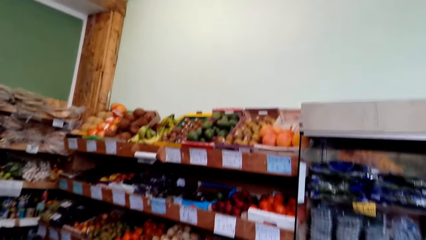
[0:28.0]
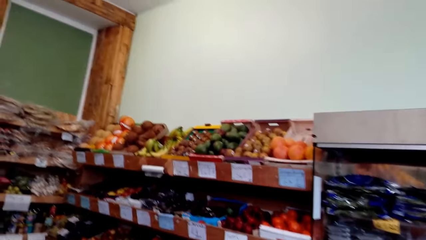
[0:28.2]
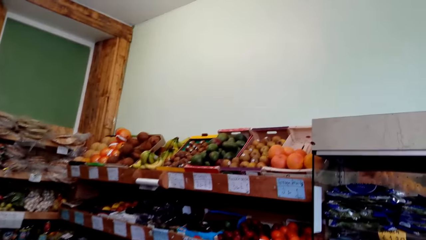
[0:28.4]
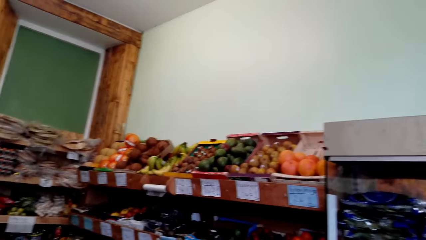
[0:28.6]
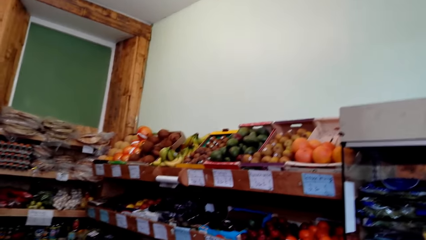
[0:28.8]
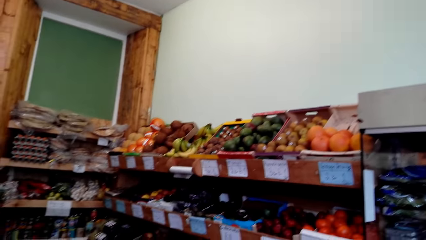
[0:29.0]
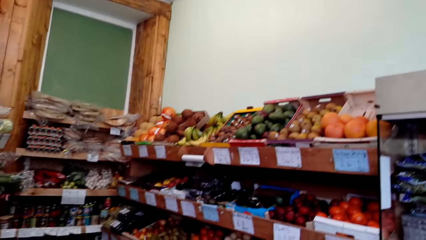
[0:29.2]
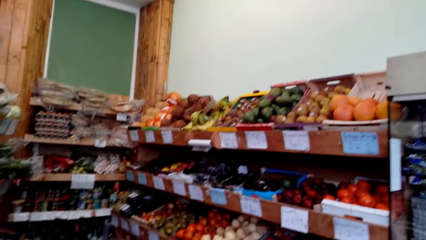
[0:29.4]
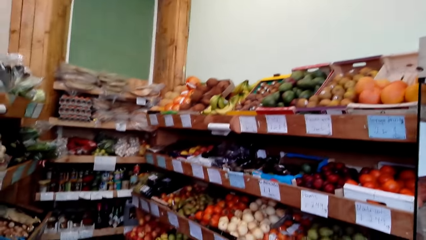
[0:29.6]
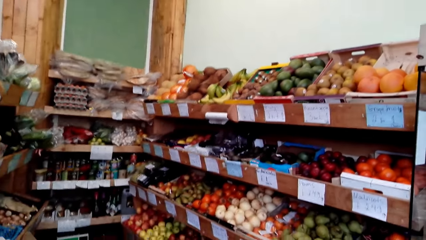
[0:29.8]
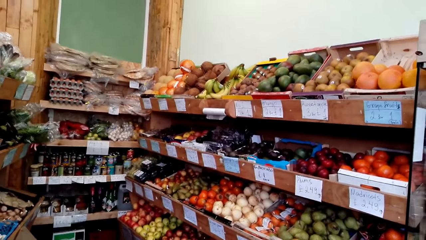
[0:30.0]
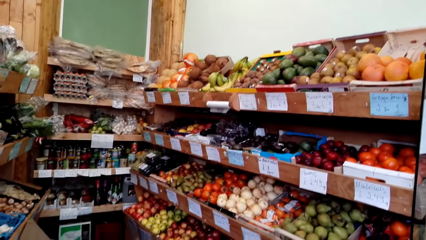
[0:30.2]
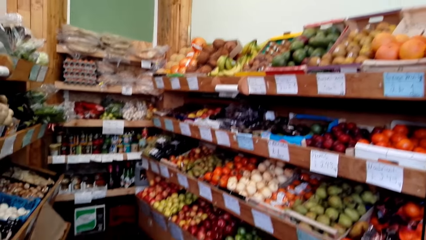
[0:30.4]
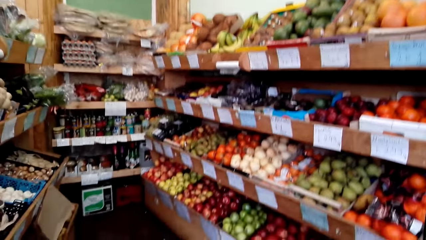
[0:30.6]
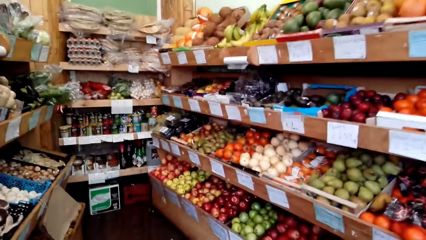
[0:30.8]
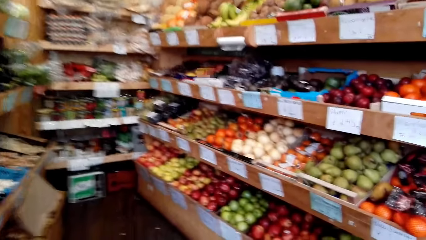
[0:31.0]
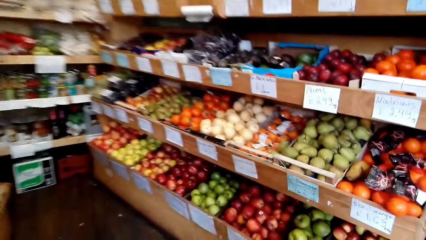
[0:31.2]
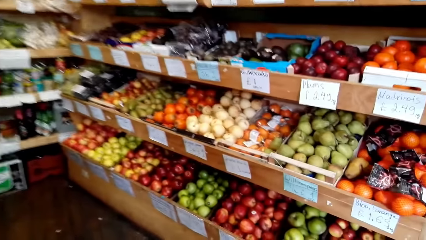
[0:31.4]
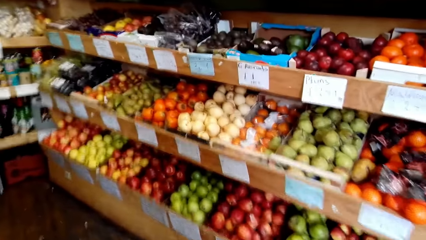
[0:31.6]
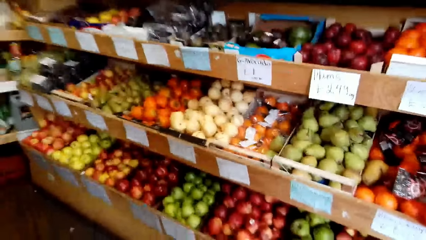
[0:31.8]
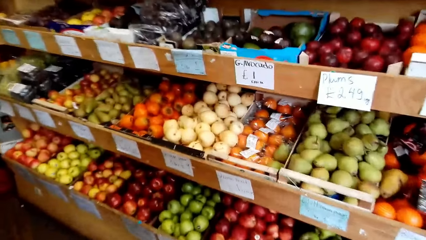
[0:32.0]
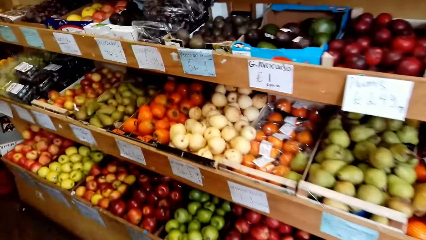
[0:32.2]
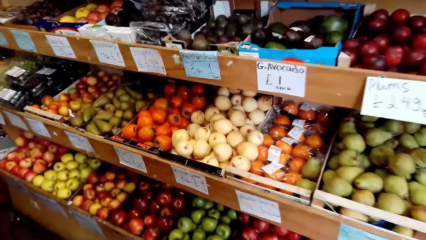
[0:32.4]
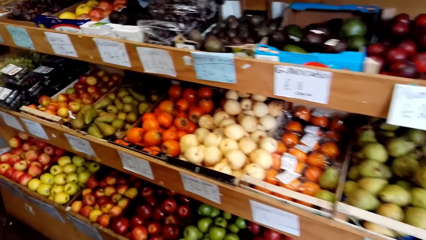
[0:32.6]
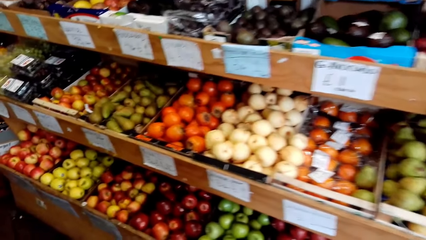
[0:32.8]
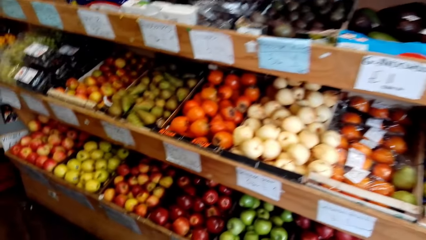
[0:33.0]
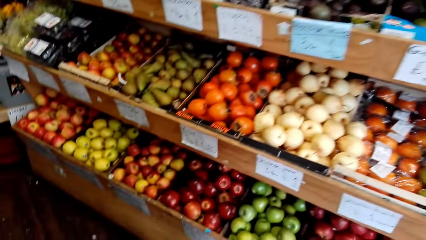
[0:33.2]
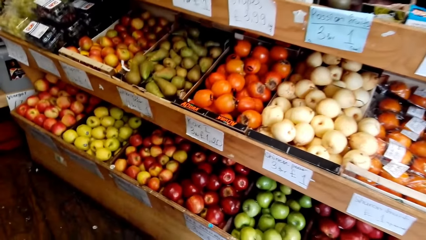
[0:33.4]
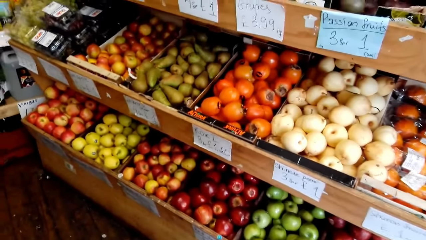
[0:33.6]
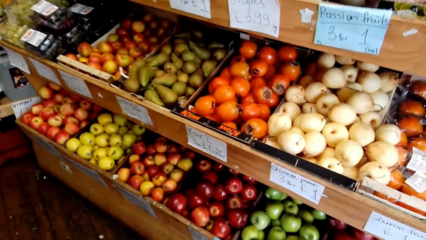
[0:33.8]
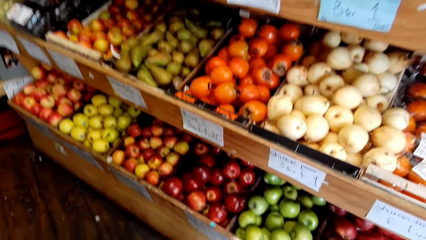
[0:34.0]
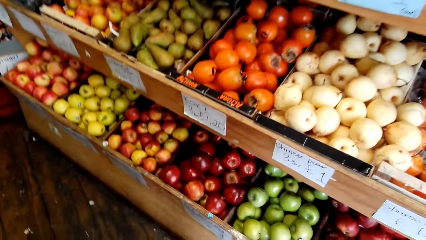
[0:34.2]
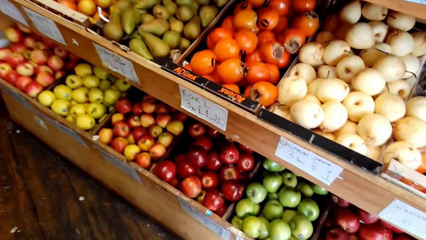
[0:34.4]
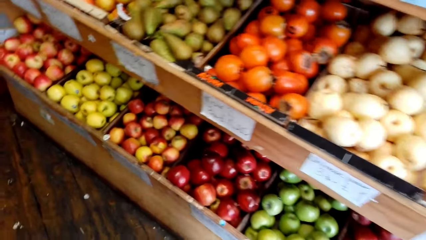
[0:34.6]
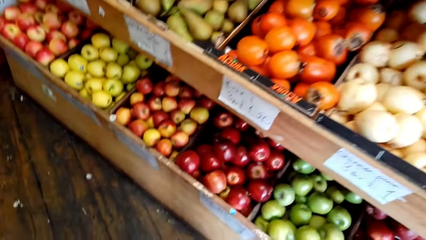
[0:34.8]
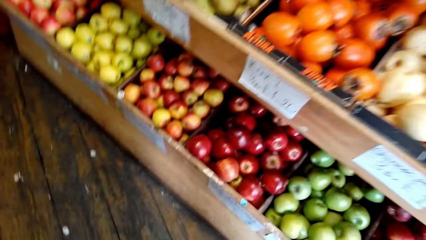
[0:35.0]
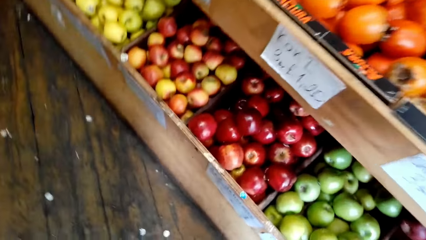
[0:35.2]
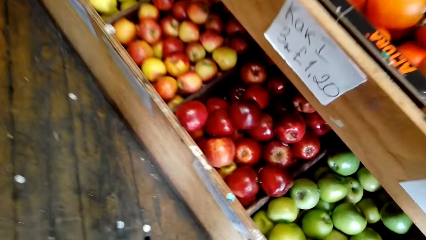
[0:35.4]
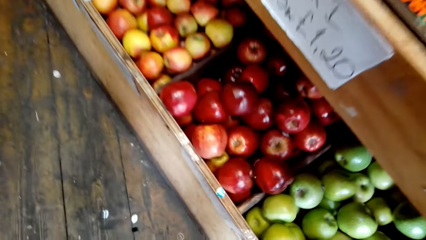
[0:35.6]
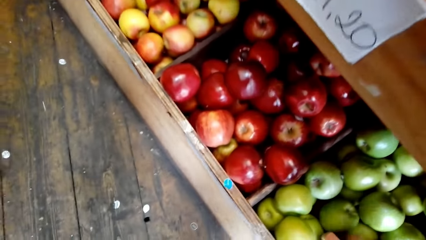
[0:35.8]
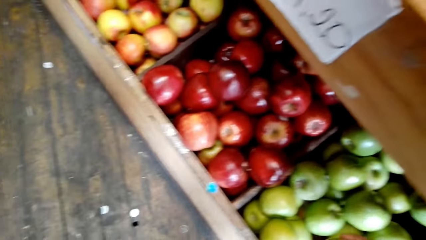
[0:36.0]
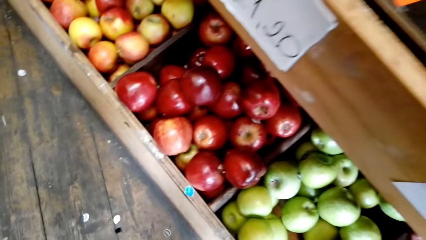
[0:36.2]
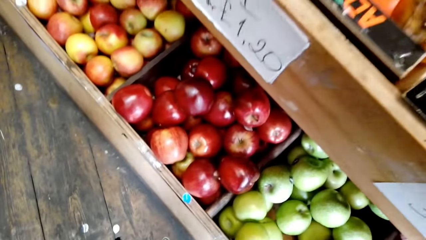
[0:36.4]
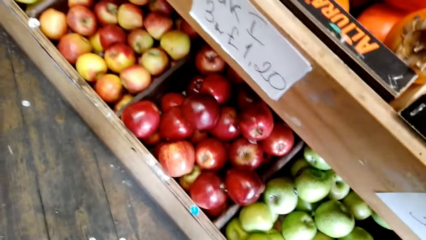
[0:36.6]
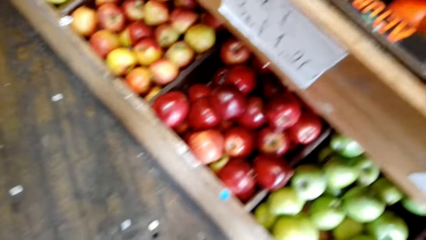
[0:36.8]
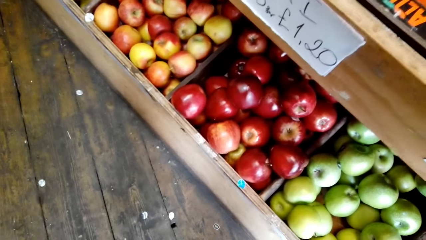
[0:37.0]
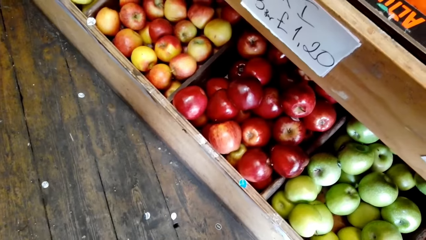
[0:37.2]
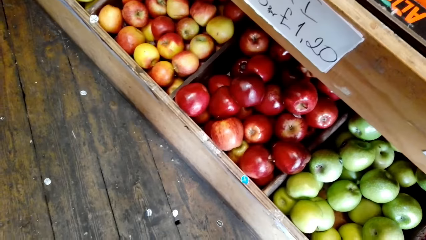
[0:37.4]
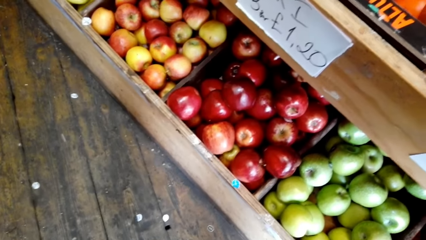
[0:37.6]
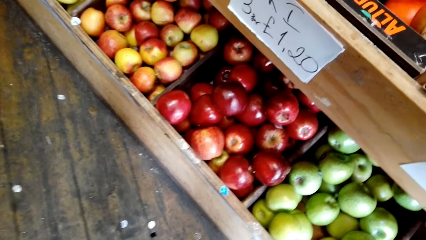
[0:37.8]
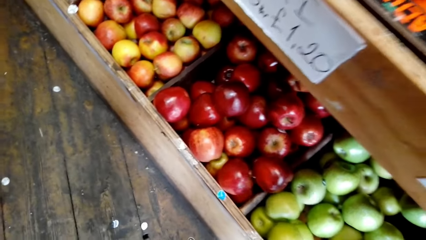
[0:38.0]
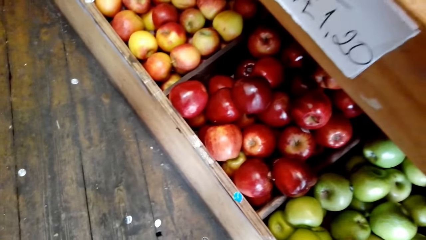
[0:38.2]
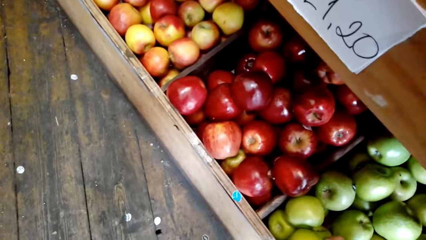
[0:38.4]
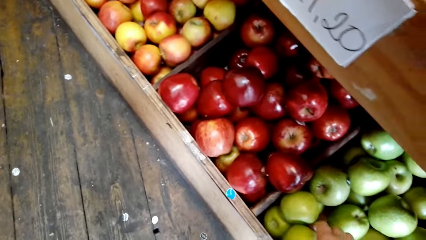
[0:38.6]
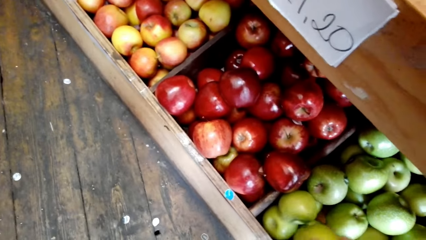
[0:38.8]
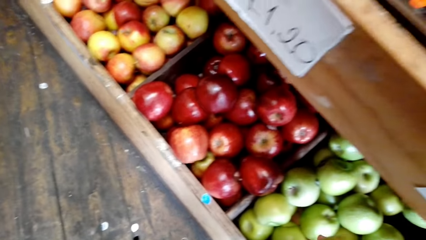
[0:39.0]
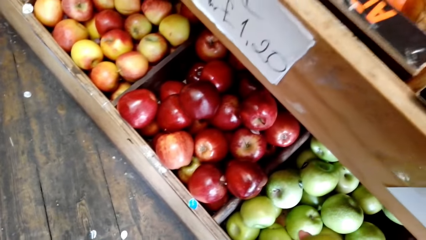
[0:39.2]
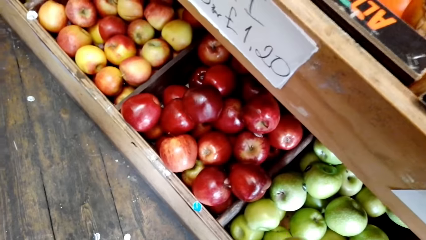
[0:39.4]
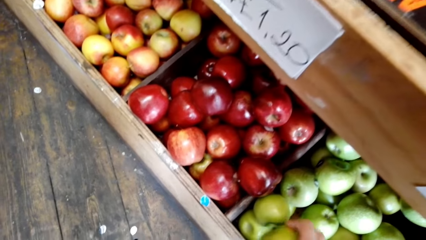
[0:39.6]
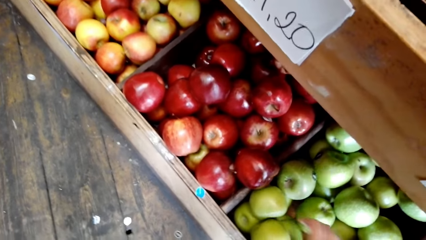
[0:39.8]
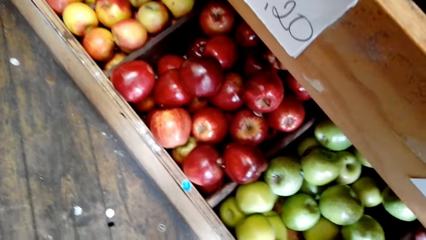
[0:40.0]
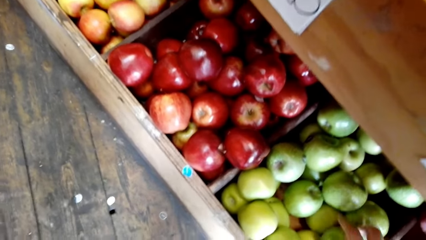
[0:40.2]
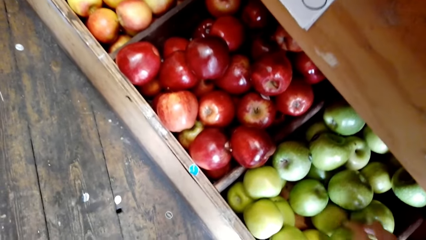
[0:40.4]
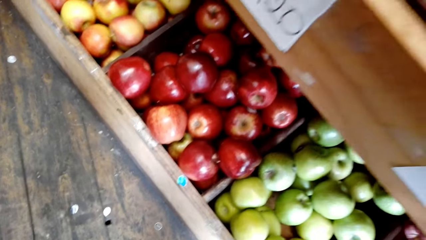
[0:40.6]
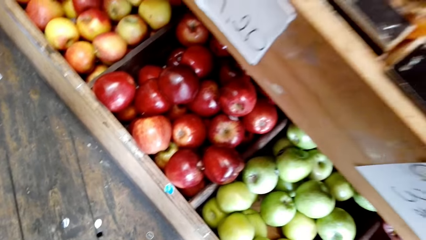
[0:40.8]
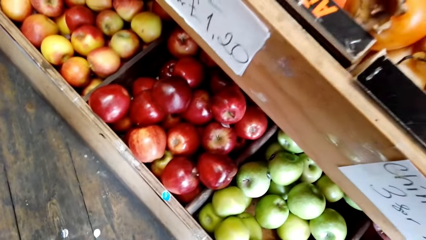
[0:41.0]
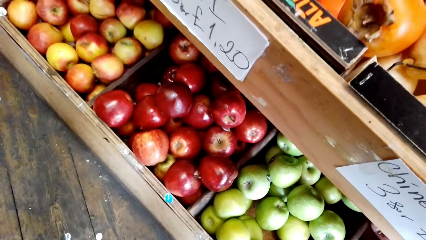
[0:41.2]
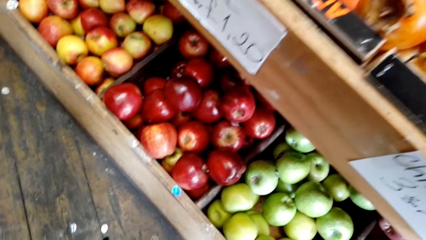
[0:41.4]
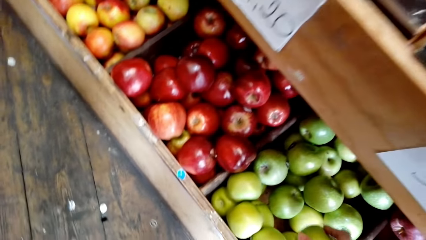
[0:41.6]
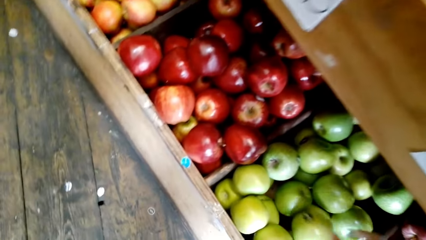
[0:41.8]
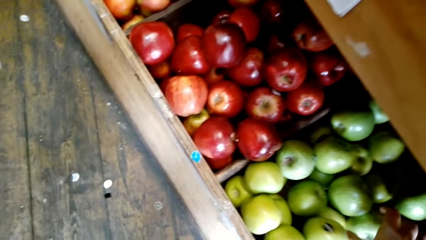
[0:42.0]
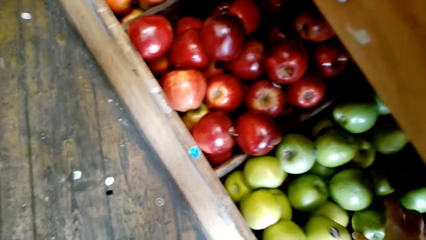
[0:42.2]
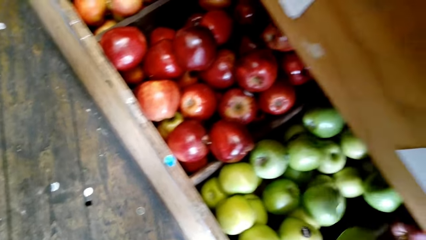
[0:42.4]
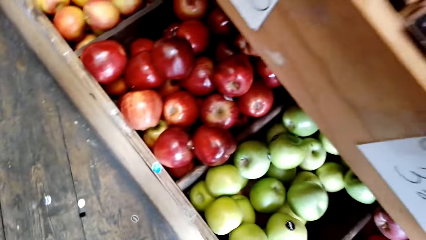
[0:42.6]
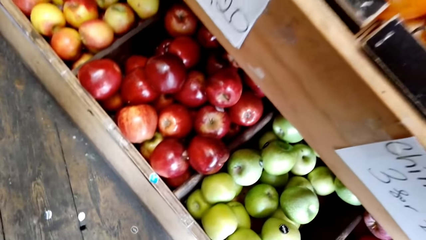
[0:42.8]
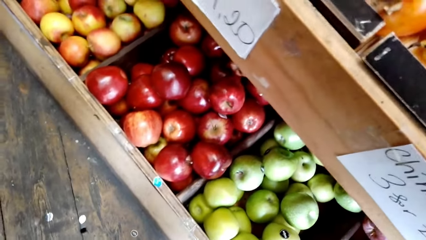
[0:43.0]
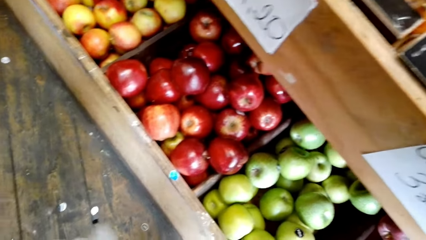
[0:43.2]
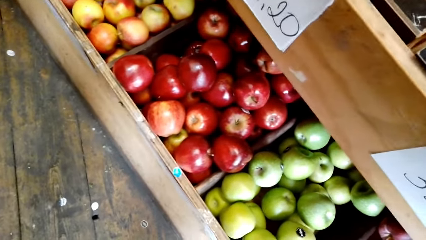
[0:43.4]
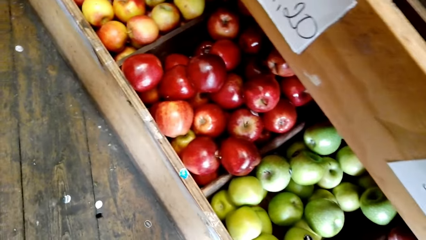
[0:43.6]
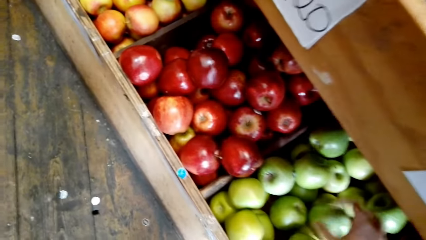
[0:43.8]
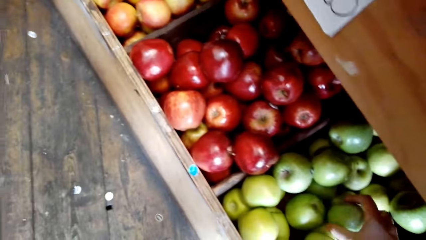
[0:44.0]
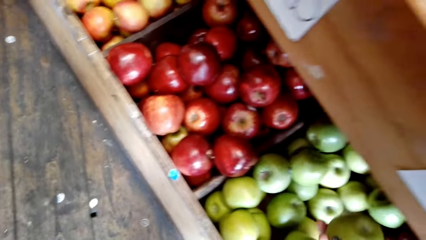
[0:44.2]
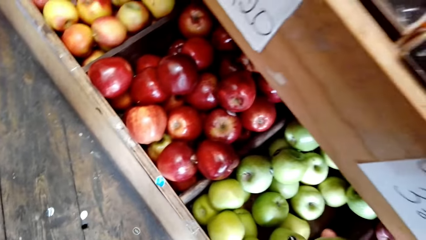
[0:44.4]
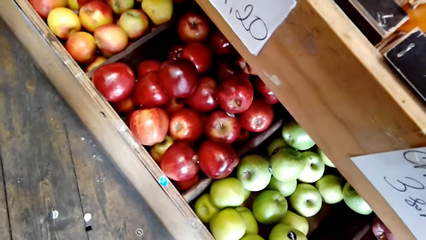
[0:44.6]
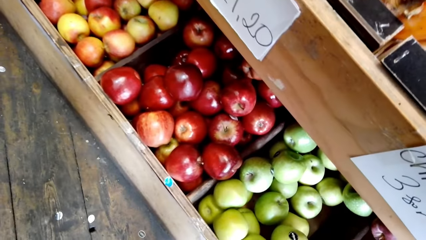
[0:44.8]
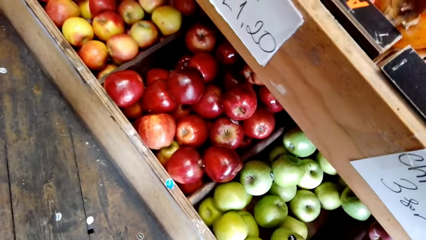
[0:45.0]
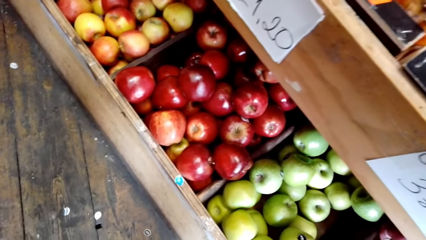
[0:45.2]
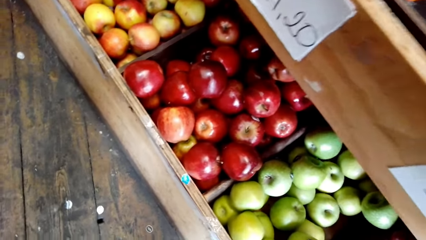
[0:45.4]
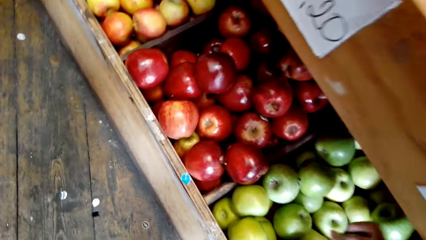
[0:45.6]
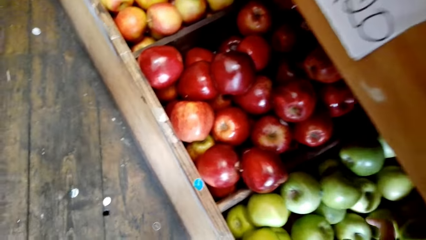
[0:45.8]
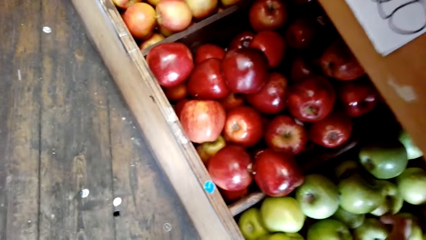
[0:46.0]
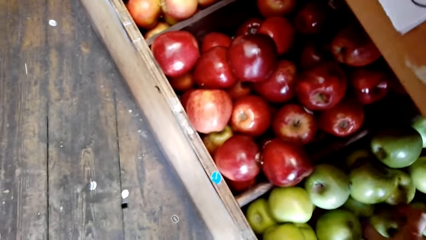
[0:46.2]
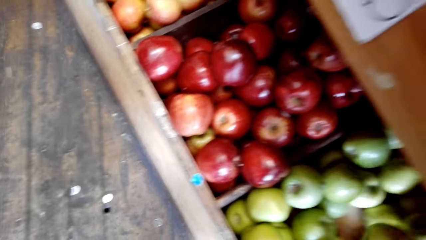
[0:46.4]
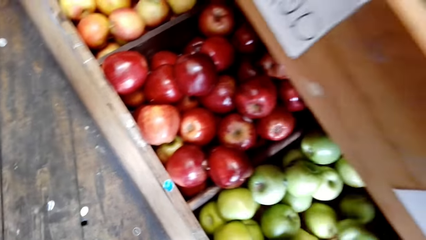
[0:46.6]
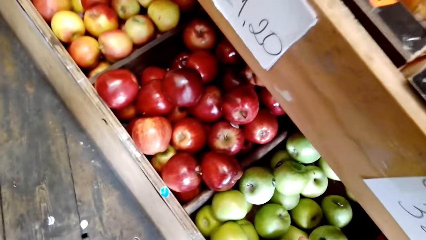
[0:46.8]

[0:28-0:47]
The camera wearer picks green apples from the shelf. They choose the apples.
